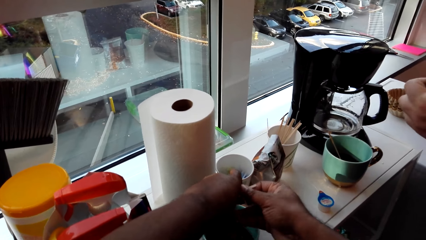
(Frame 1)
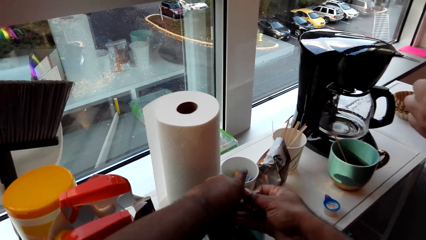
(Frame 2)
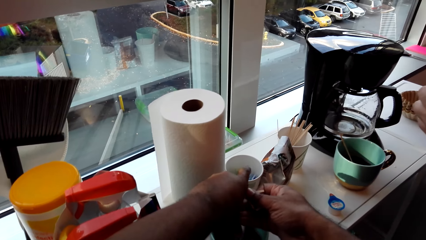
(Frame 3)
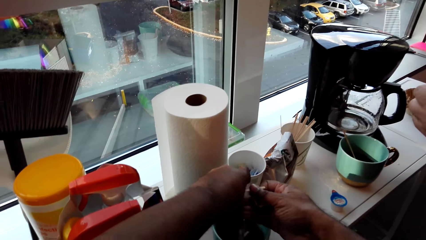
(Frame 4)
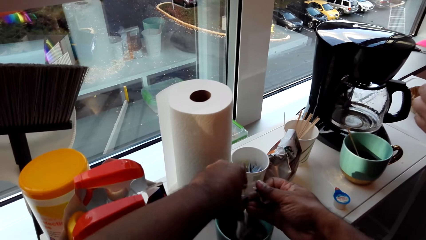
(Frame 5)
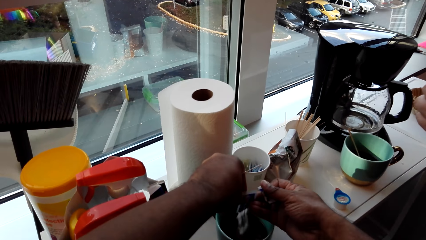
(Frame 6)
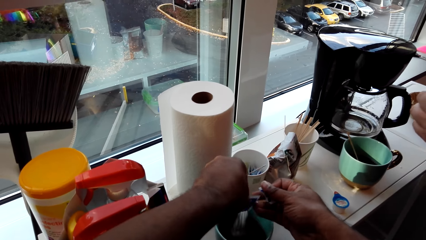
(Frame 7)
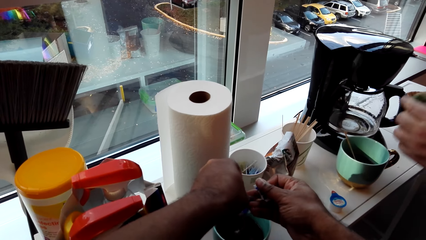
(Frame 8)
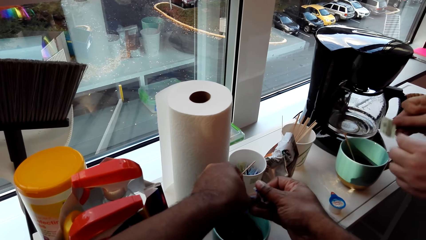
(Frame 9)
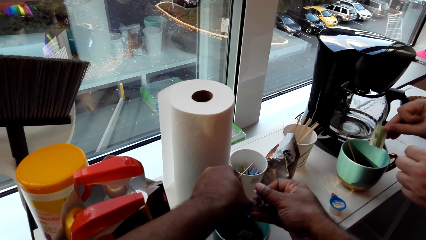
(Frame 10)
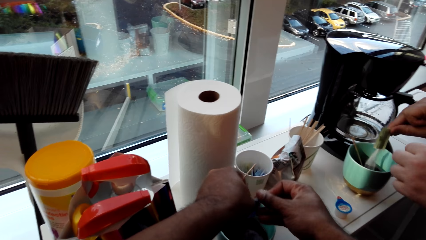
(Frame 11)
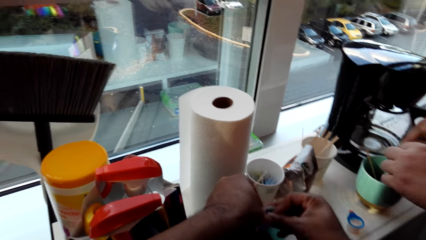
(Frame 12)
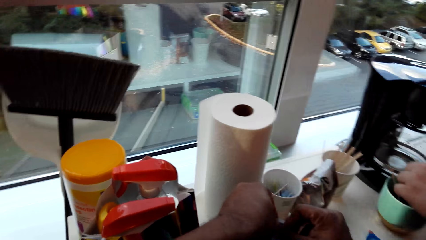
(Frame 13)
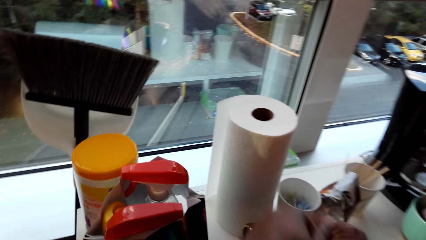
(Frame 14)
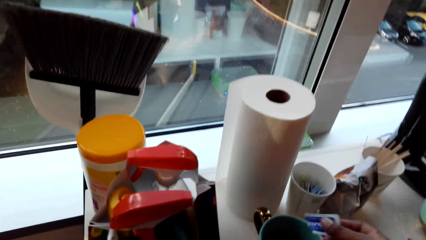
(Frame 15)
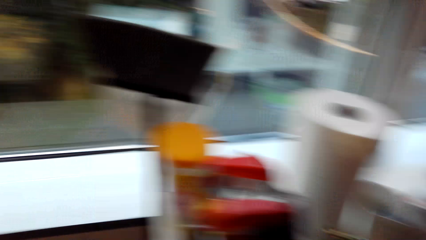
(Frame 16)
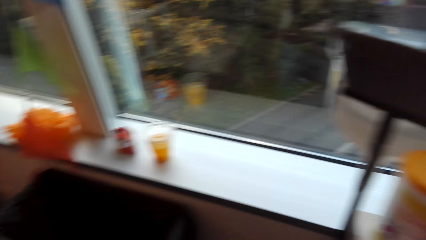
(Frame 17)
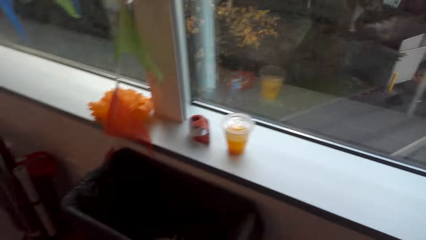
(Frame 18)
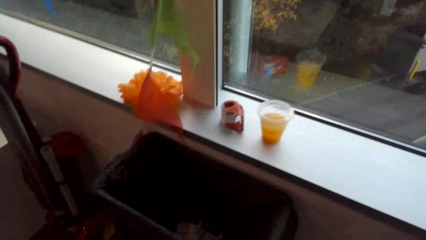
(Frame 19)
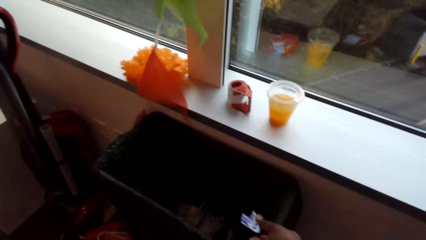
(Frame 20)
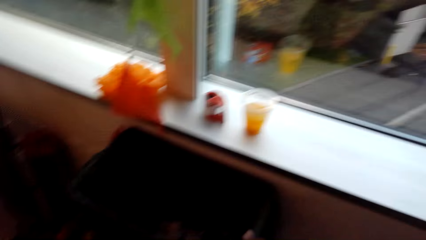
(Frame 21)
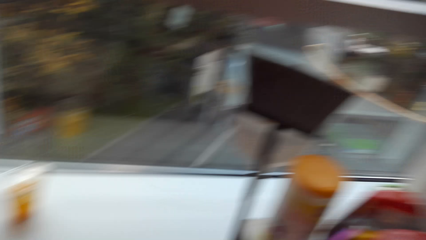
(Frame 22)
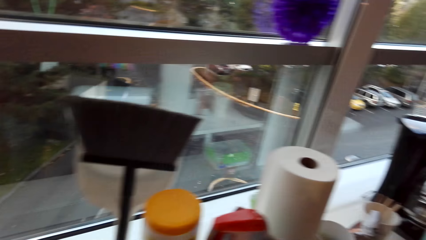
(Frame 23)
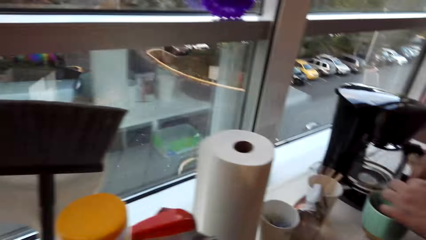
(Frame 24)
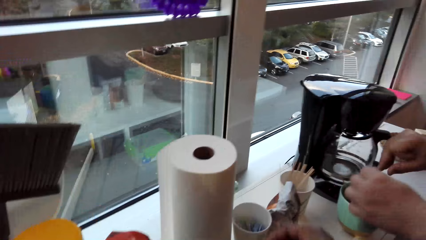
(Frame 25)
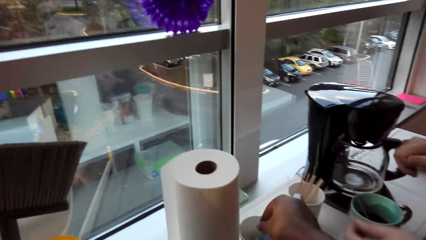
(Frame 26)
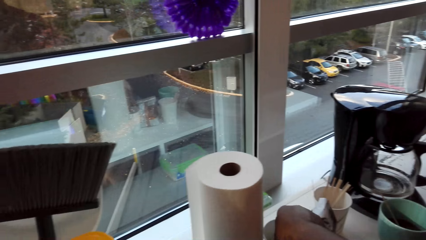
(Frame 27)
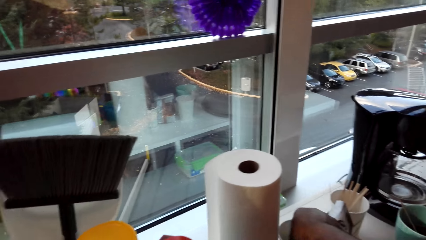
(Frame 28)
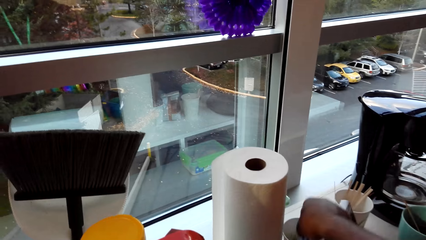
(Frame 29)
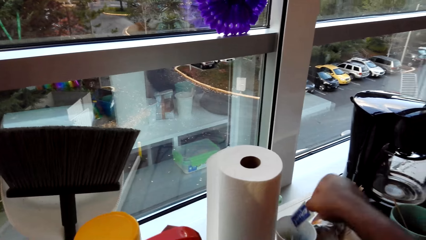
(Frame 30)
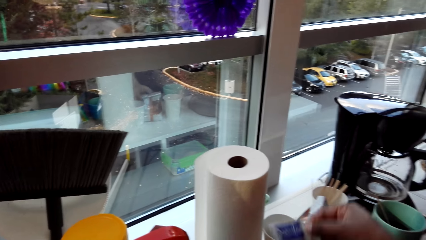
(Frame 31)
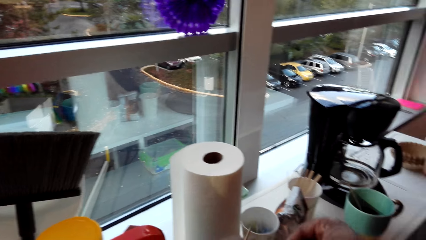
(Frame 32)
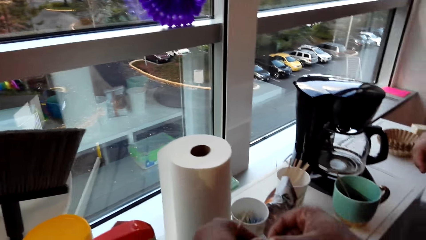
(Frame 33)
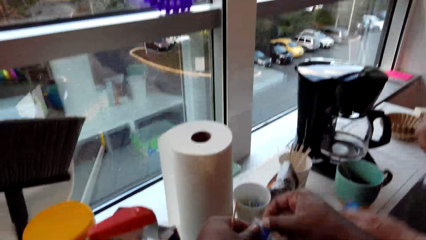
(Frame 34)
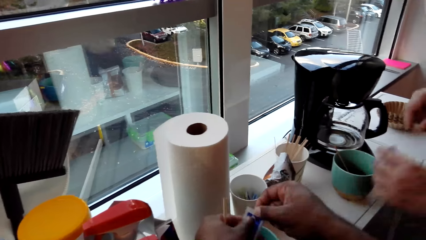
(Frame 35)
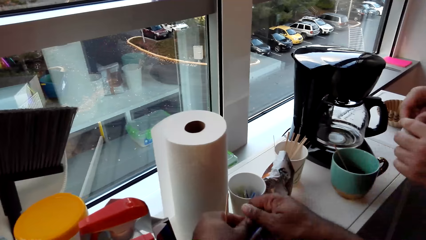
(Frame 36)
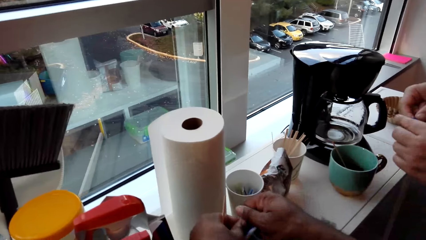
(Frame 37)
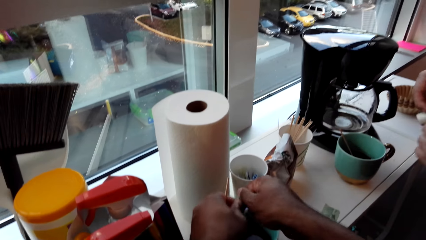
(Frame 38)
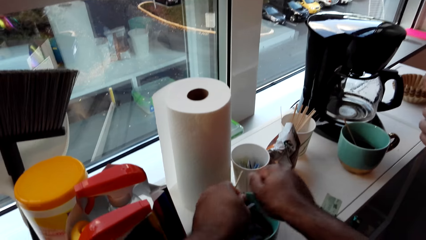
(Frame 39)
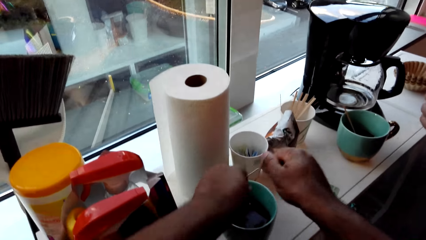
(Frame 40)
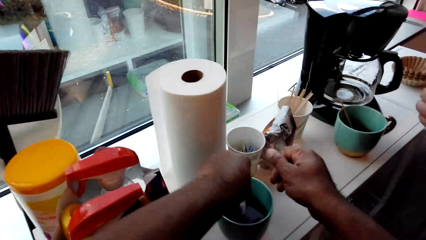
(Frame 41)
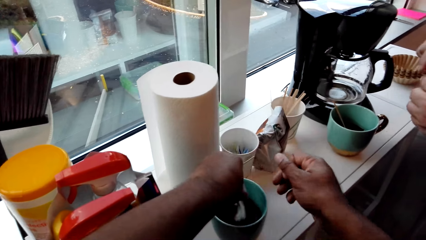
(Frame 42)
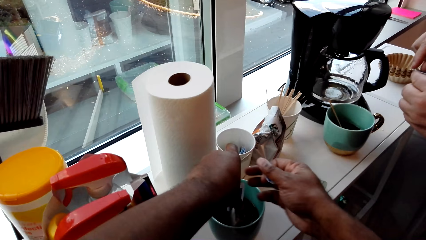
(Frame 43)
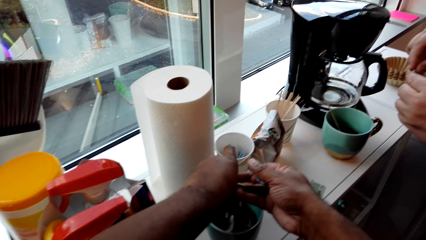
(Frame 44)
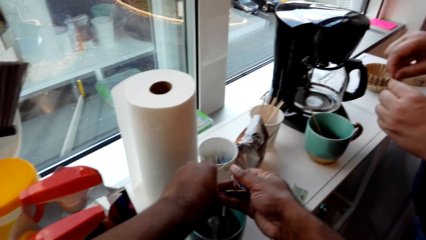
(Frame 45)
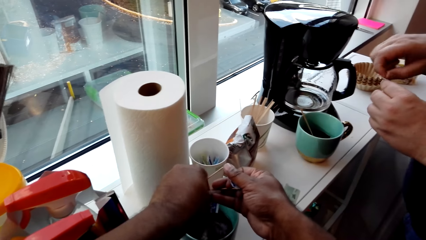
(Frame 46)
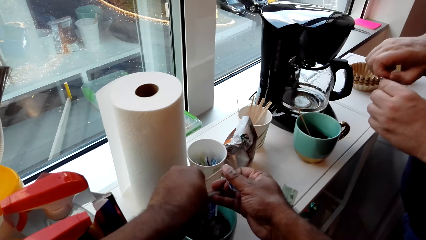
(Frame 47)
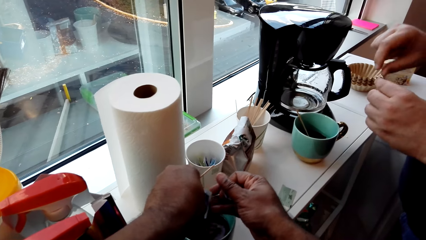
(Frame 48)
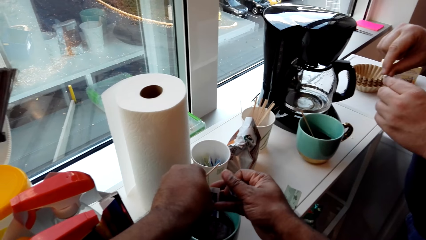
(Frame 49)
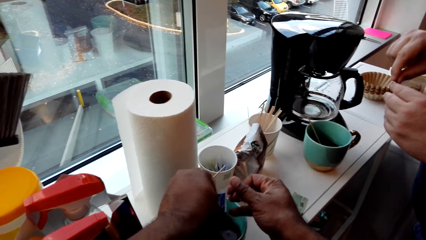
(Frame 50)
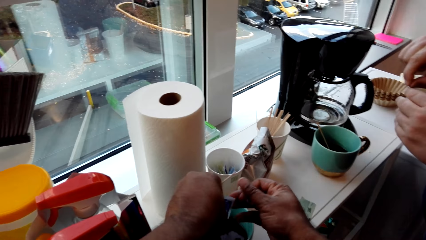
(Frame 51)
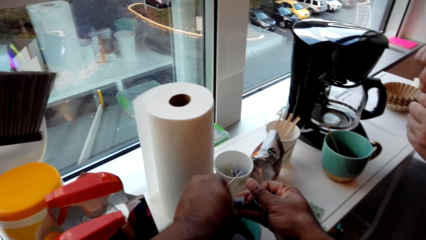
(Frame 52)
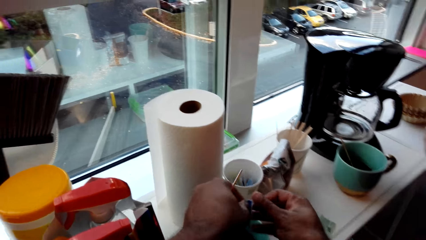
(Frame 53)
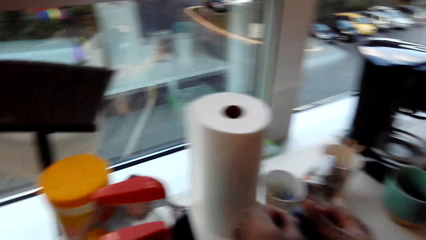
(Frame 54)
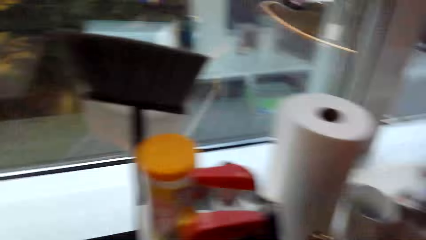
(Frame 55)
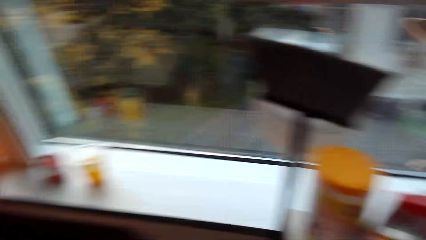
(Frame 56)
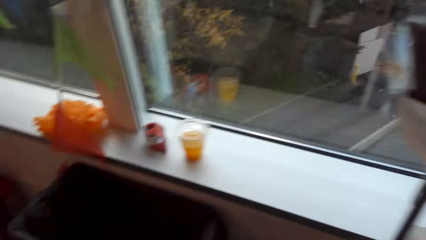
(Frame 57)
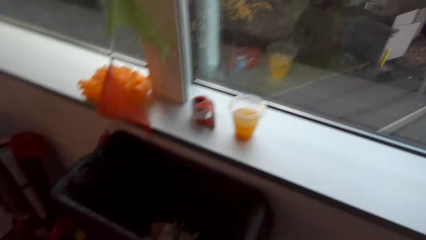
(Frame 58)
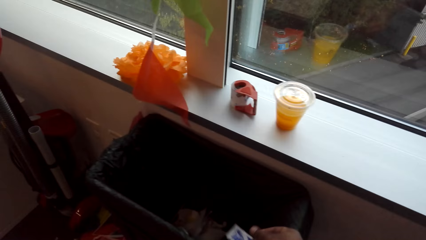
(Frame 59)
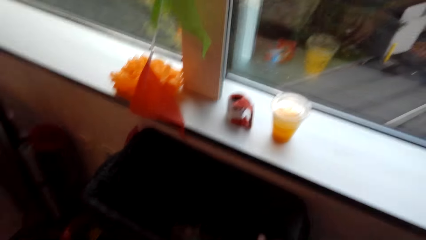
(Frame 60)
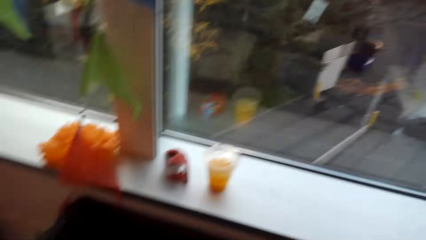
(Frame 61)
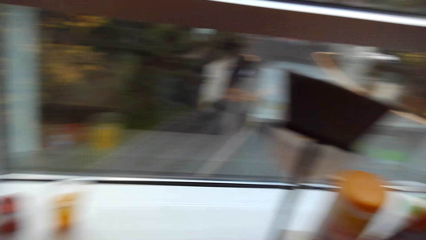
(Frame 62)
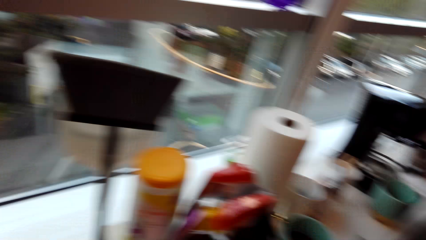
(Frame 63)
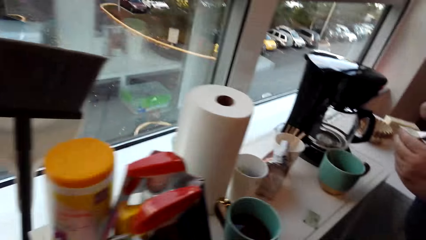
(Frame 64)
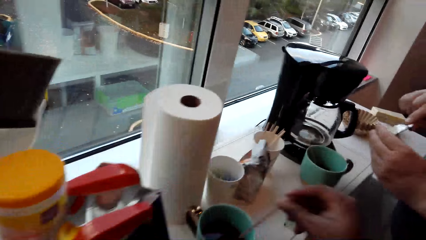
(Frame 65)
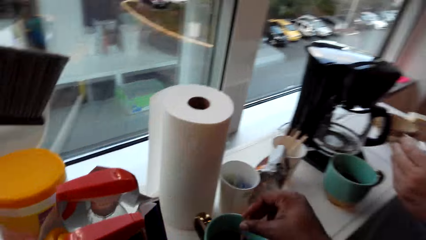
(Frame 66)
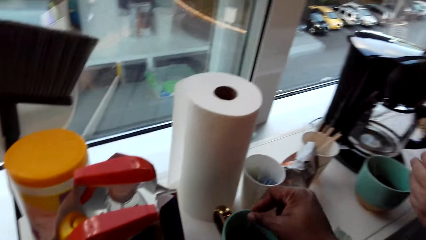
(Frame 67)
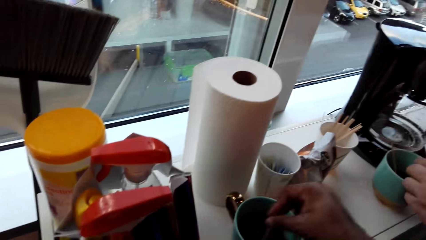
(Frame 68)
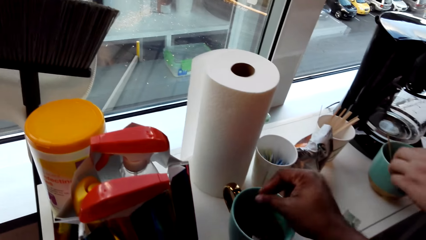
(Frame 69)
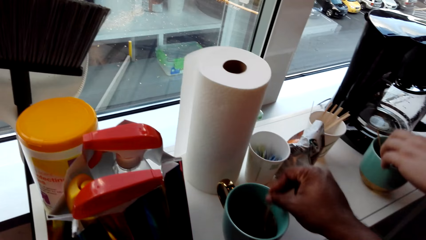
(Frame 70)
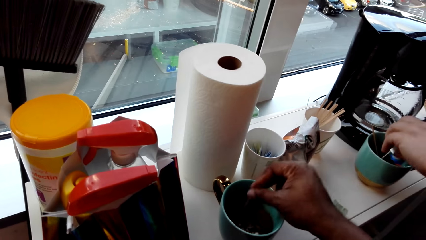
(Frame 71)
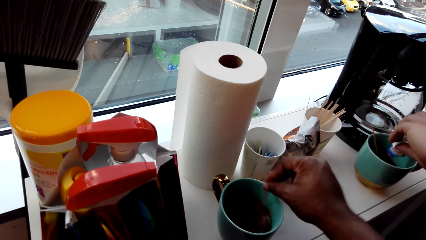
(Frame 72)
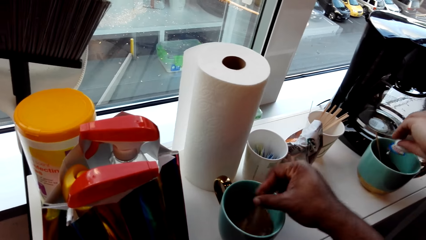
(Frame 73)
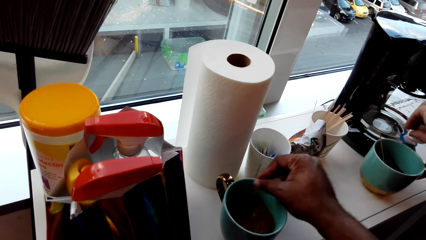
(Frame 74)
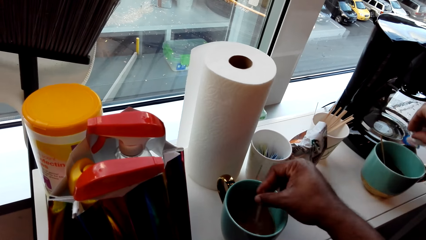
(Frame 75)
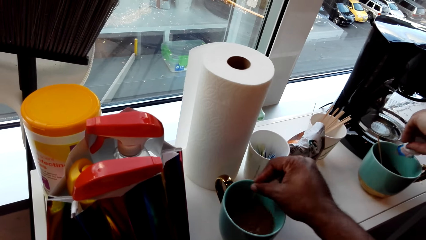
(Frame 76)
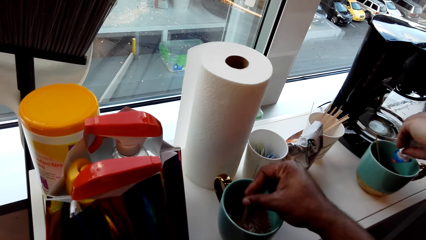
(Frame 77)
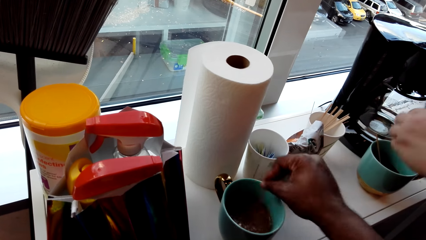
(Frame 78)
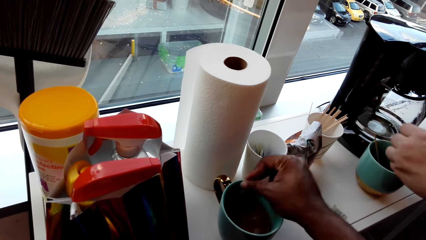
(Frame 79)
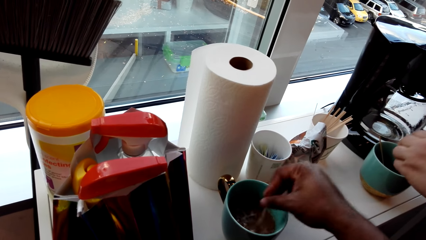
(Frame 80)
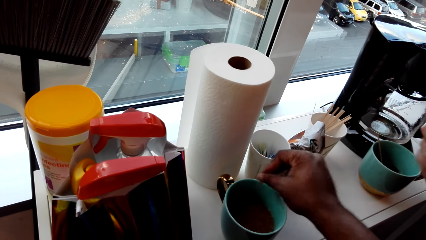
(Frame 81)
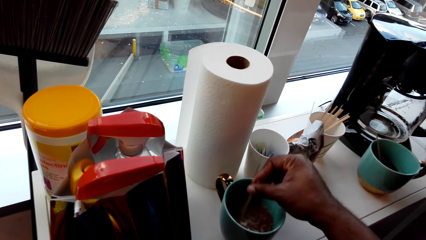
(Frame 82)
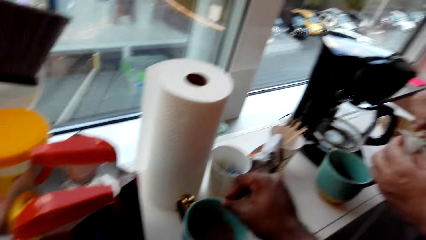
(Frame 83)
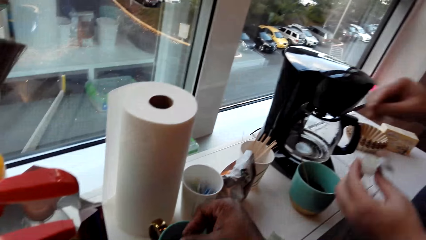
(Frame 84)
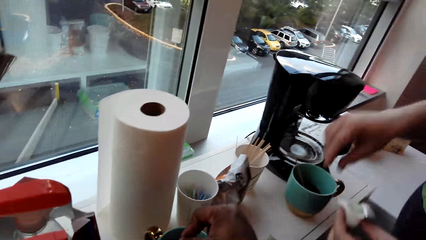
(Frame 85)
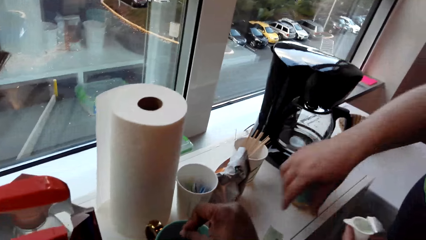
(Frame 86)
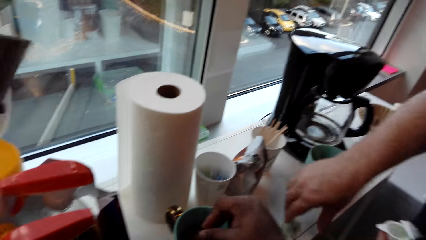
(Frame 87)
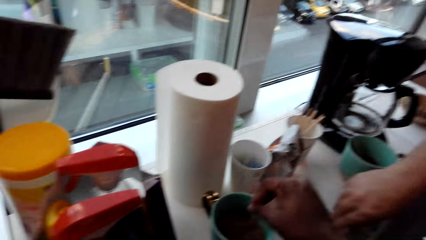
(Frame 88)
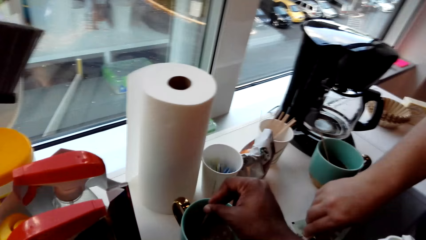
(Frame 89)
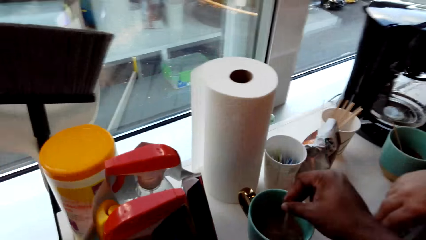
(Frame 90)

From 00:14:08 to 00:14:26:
The camera wearer pours the sugar in the coffee. A man pours the sugar in the coffee. The camera wearer throws the paper in the dustbin and looks around. They take a sugar pack from the cup, tear the sugar pack, and pour the sugar in the coffee. The man tears something. The camera wearer throws the paper in the dustbin and looks around. The man pours a sauce in the coffee. The camera wearer stirs the coffee.
